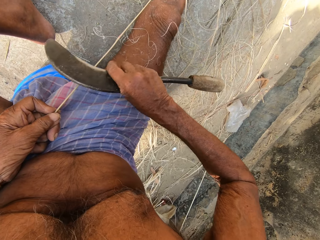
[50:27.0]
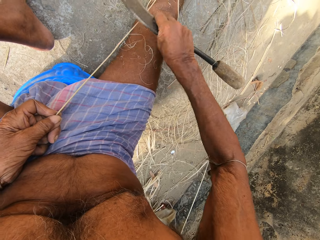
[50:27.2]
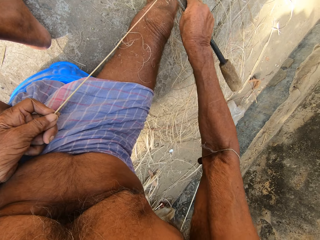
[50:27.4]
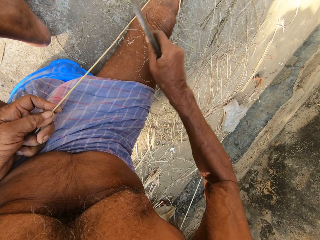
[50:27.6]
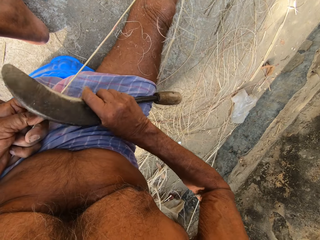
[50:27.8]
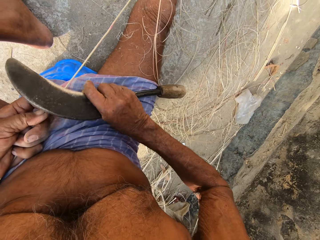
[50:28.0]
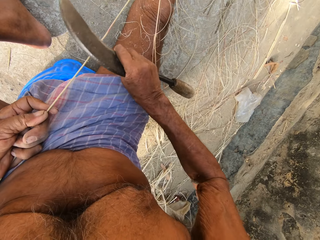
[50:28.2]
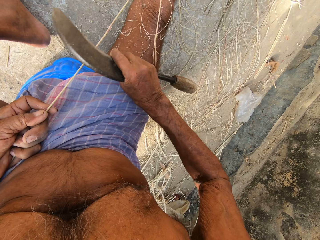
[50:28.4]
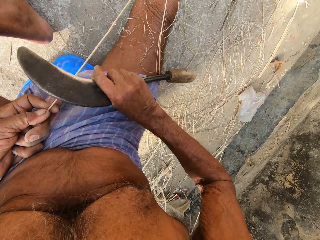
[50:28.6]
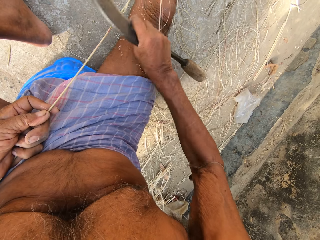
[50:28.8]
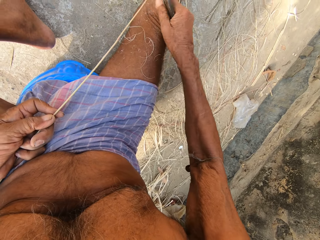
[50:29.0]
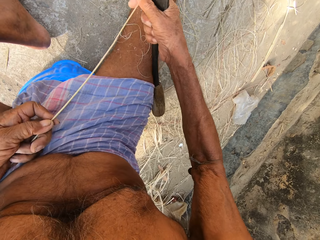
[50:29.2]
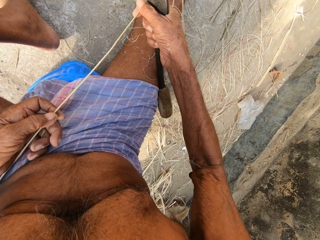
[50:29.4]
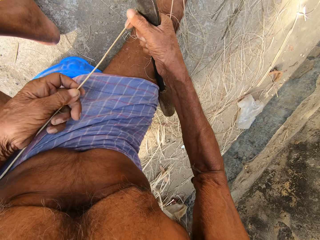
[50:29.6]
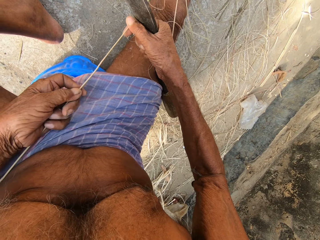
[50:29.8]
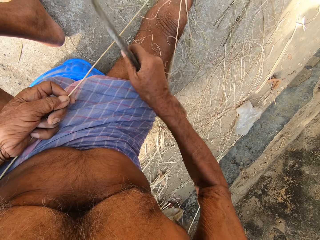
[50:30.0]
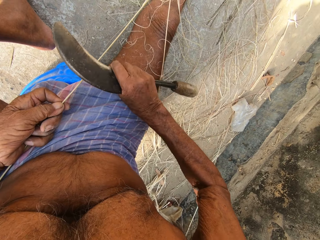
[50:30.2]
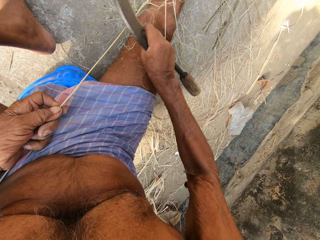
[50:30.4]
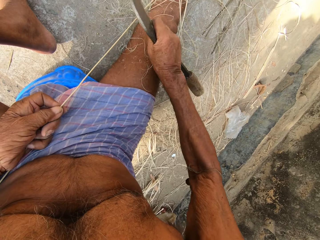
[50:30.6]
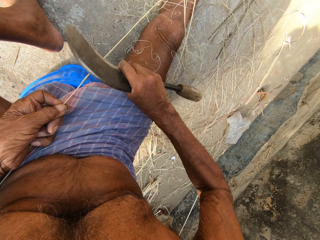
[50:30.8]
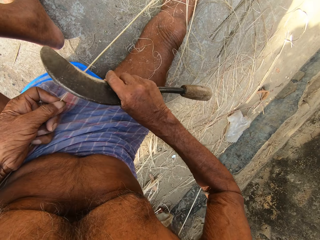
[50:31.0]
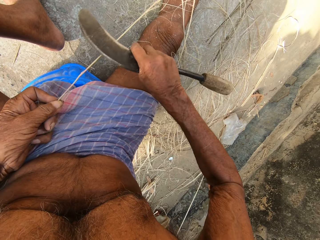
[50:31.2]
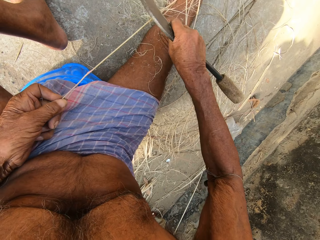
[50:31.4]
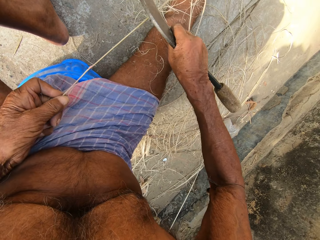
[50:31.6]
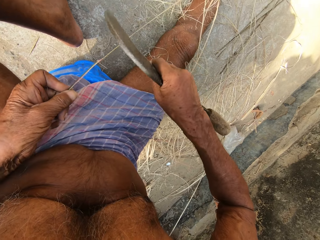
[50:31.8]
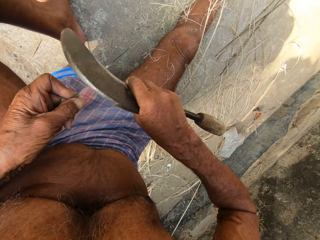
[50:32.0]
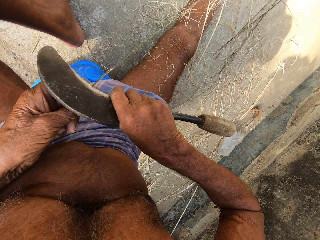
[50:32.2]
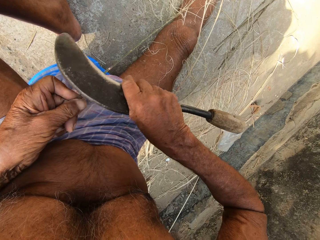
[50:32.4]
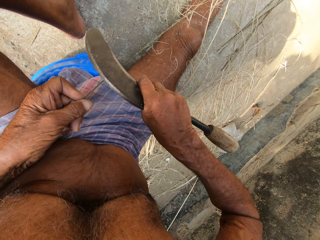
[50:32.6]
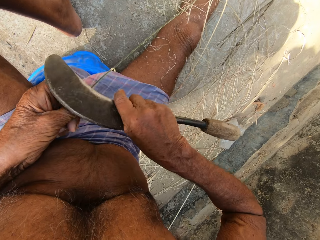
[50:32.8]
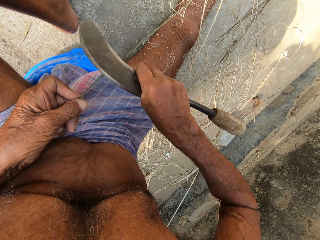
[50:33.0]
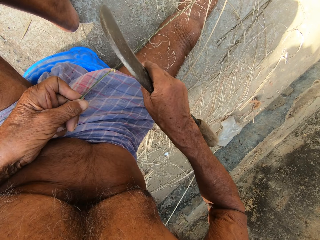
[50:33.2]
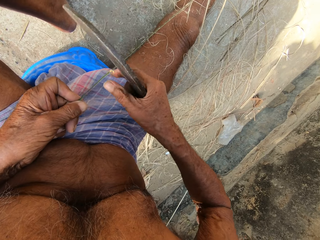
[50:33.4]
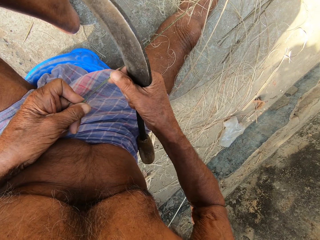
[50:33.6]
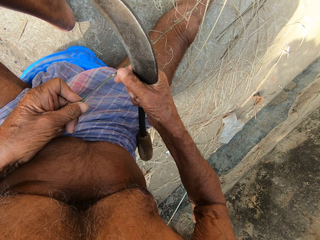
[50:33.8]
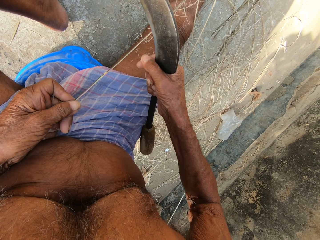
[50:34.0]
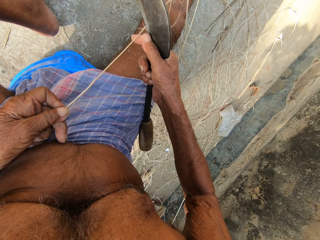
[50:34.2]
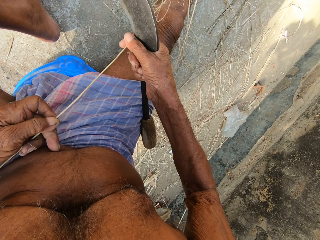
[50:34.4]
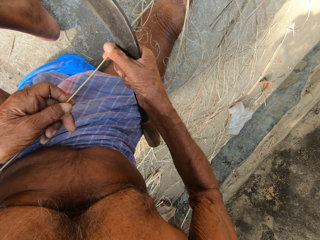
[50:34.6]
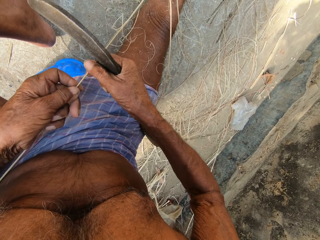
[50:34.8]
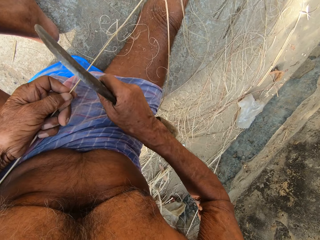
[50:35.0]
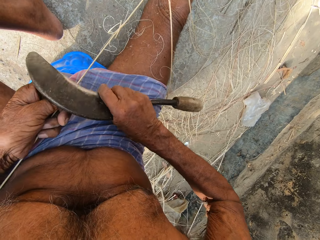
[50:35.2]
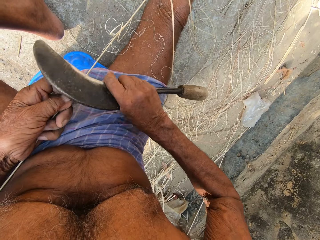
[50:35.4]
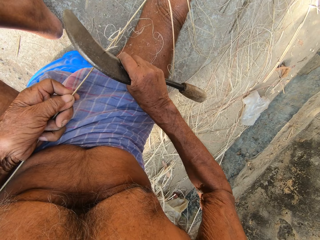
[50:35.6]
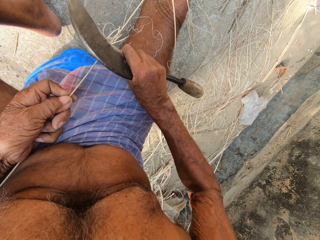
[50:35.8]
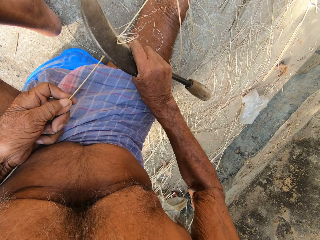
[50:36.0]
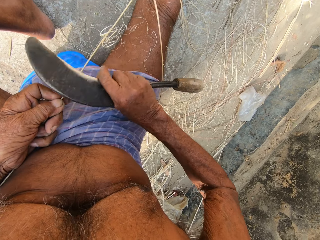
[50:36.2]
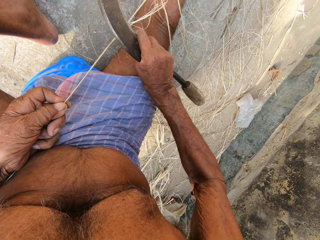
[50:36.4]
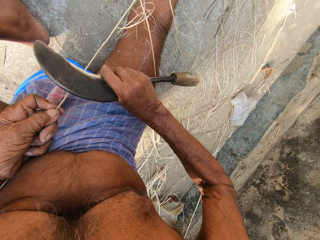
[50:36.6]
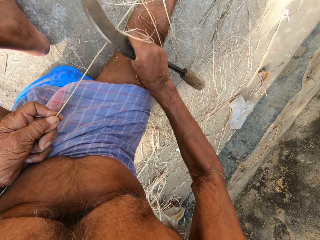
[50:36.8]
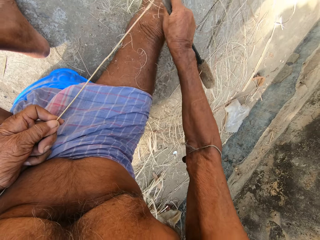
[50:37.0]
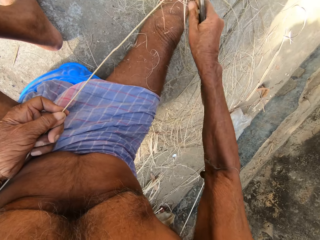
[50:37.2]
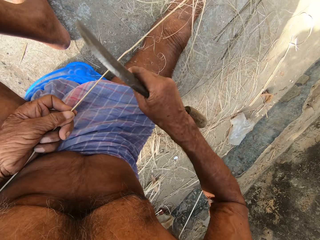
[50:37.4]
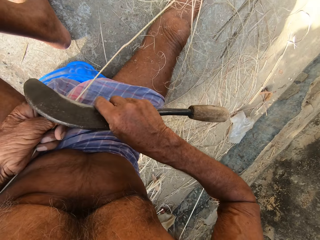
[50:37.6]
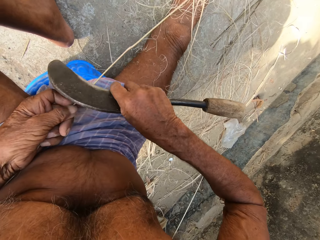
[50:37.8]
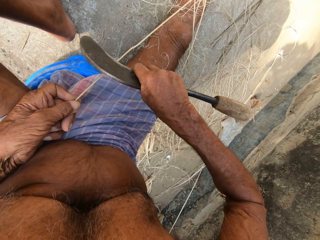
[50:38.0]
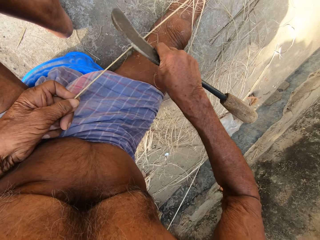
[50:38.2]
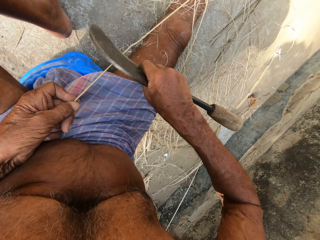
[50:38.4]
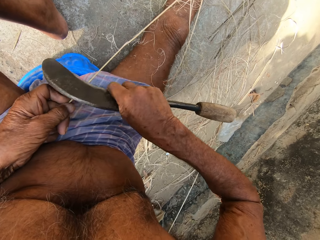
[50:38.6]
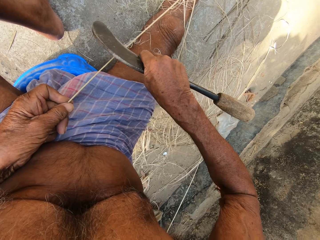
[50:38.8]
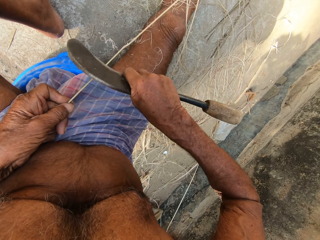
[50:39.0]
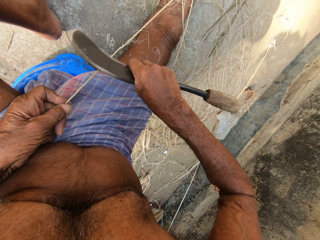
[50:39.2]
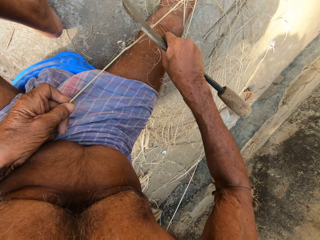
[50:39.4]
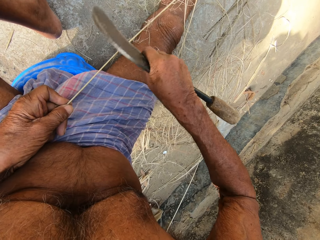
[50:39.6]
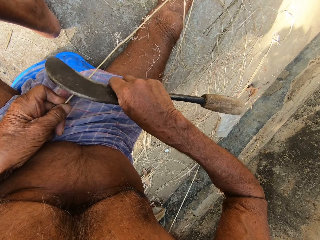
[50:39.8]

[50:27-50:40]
The camera wearer pulls up the bamboo strip in his left hand with his right hand. He scrapes the bamboo strip in his left hand with the sickle in his right hand. He pulls a strand from the bamboo strip in his left hand with his right hand. He pulls up the bamboo strip in his left hand with his right hand. He scrapes the bamboo strip in his left hand with the sickle in his right hand.

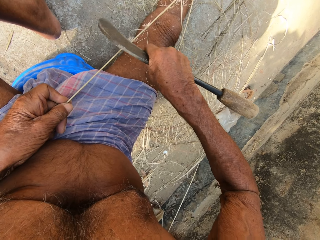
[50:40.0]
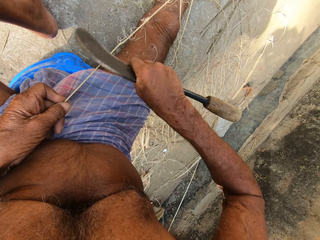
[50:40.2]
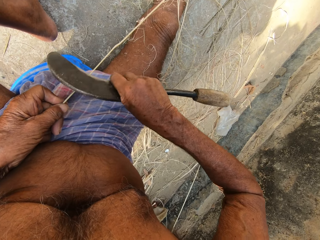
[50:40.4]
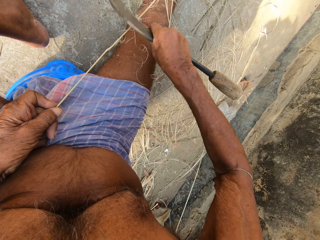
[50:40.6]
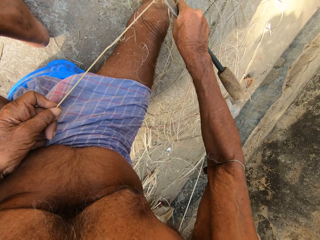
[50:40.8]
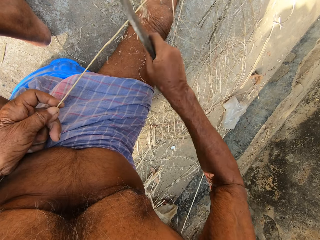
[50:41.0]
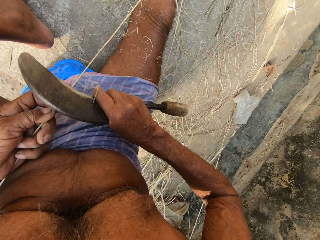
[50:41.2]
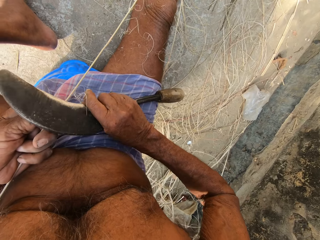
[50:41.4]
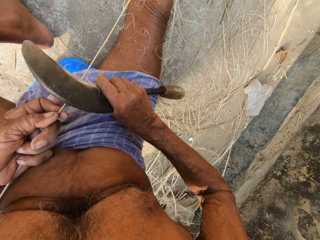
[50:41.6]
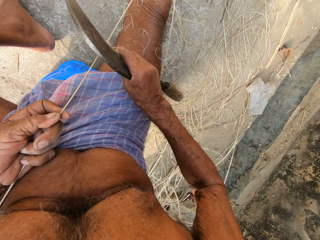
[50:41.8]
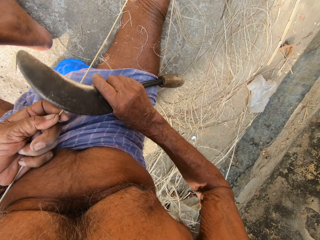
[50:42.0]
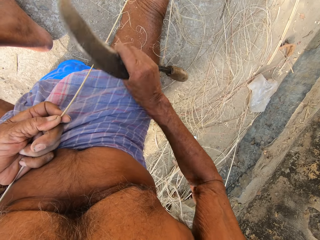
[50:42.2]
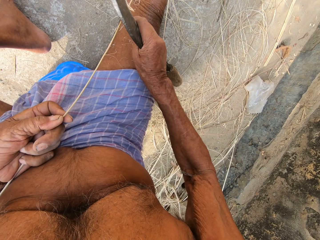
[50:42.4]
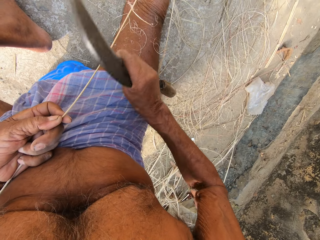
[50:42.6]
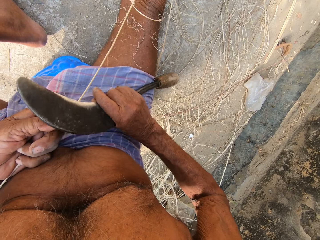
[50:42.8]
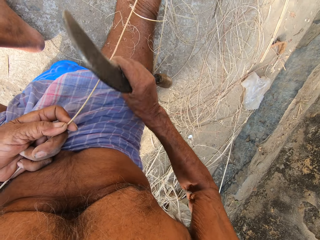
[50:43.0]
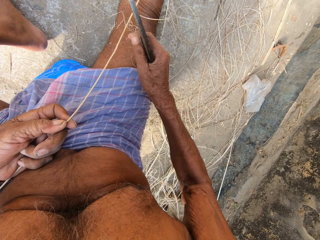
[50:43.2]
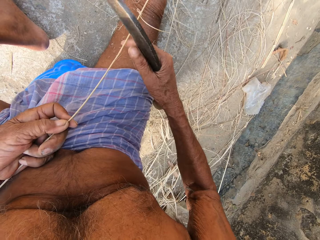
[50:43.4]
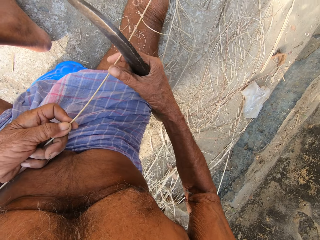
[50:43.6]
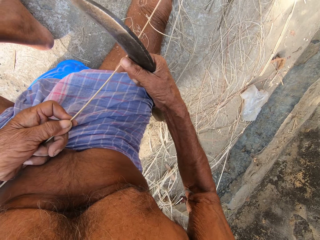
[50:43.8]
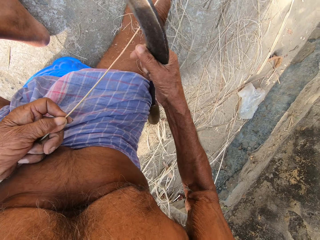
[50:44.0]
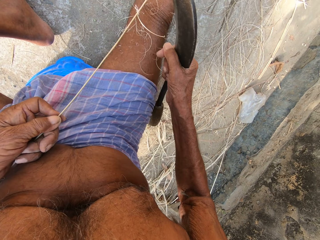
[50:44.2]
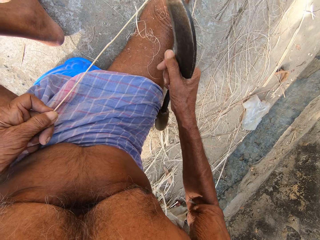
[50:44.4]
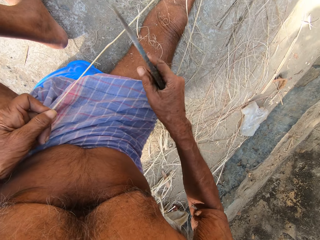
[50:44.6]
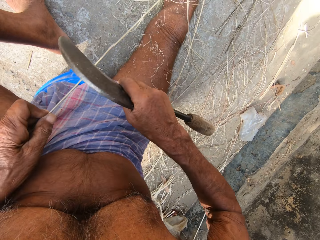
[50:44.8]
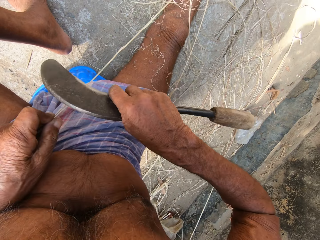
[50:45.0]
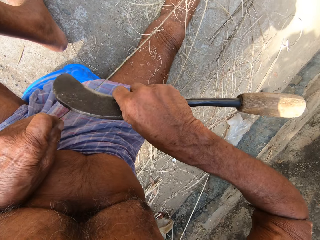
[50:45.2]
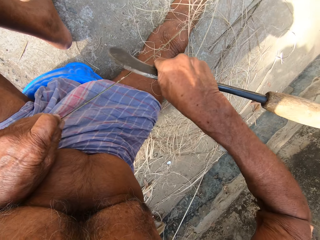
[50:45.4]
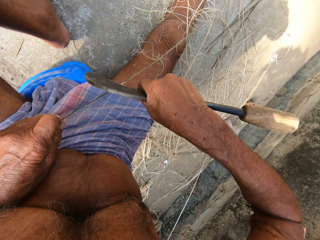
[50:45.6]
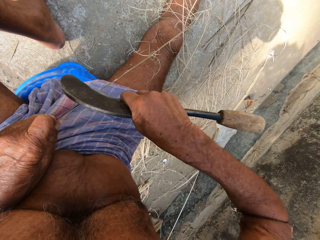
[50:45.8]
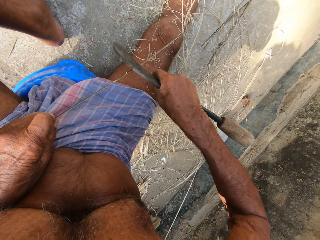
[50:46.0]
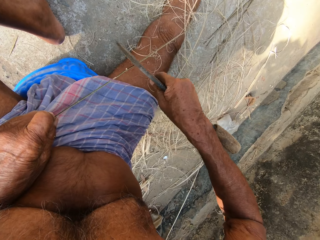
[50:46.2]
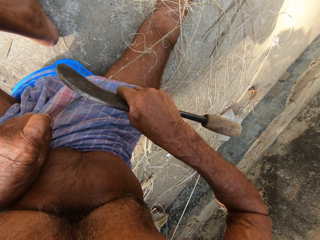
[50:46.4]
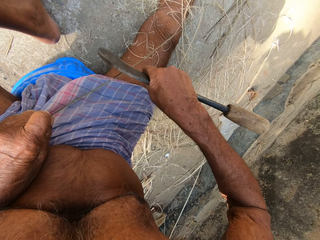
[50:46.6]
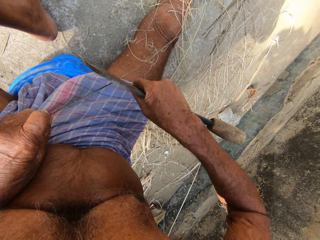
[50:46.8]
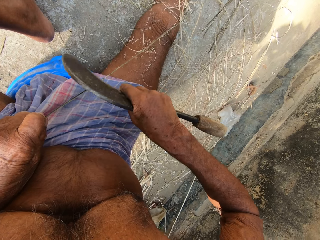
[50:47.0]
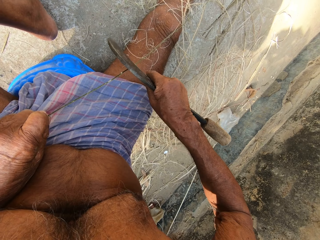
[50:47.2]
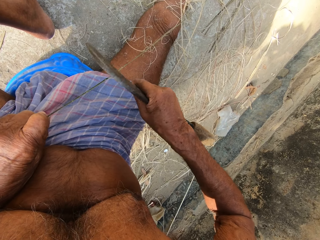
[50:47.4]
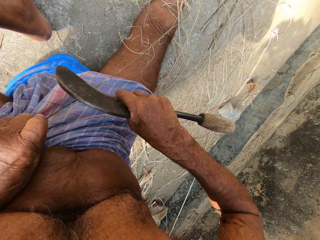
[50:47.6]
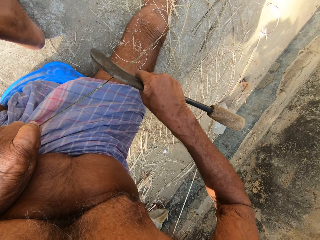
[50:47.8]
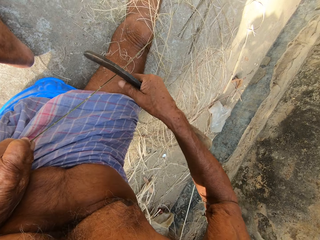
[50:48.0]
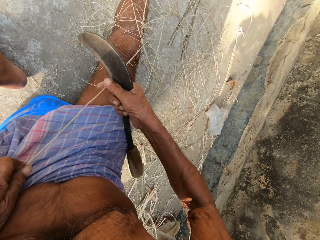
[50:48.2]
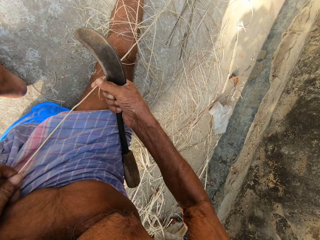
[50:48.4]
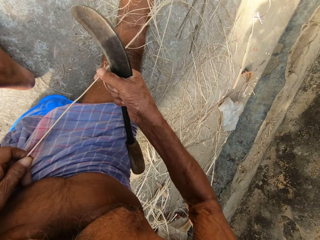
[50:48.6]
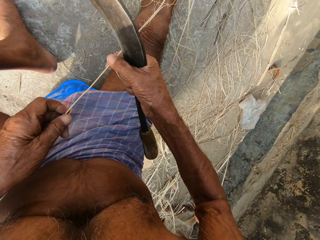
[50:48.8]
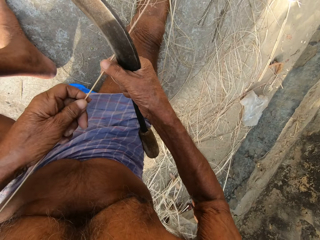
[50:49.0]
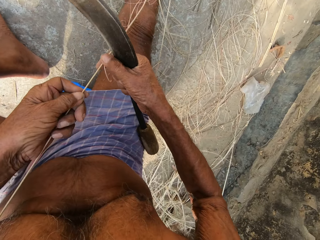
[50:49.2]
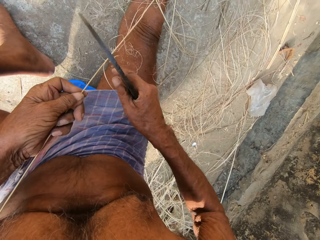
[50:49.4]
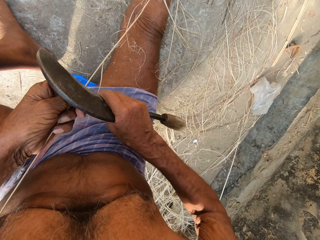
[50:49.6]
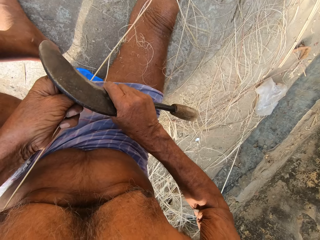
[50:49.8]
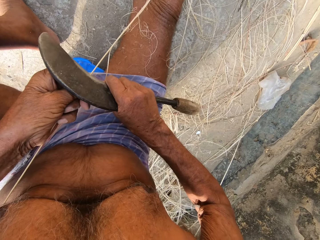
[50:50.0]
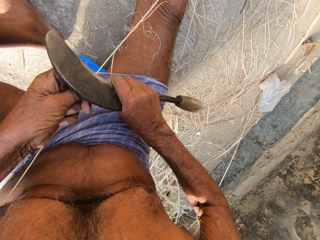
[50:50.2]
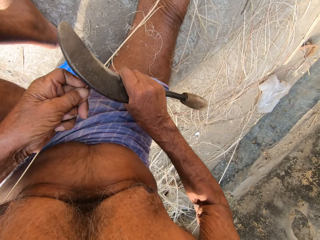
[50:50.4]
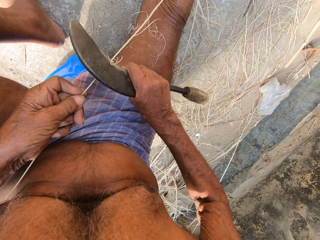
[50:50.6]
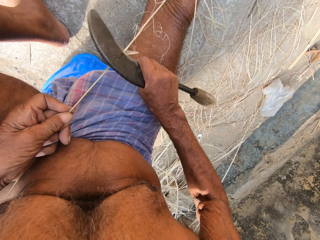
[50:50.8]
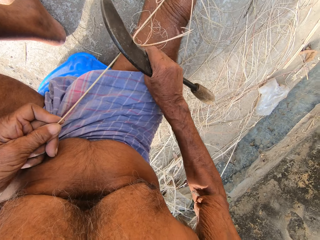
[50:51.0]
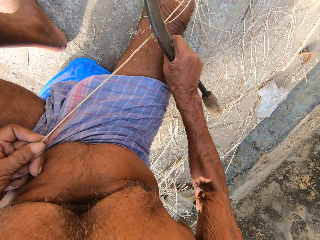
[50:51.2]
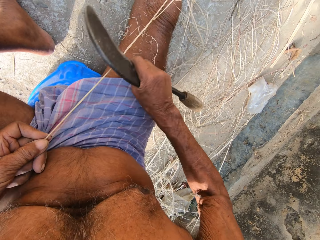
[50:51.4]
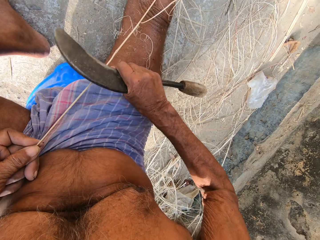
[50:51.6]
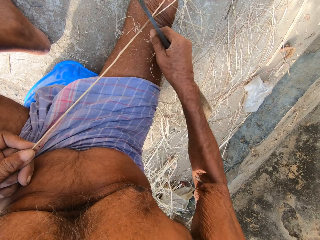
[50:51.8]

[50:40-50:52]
The camera wearer pulls a strand from the bamboo strip in his left hand with his right hand. He scrapes the bamboo strip in his left hand with the sickle in his right hand. He pulls up the bamboo strip in his left hand with his right hand. He scrapes the bamboo strip in his left hand with the sickle in his right hand.
